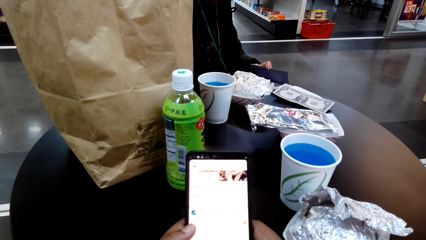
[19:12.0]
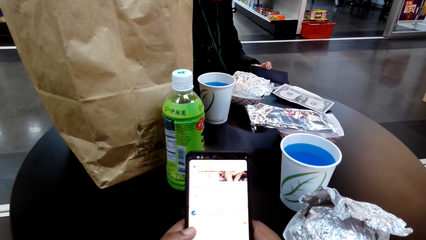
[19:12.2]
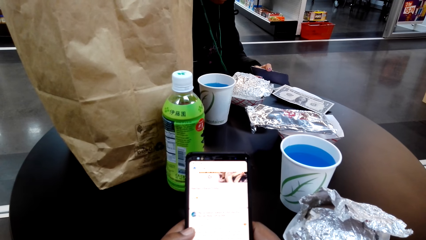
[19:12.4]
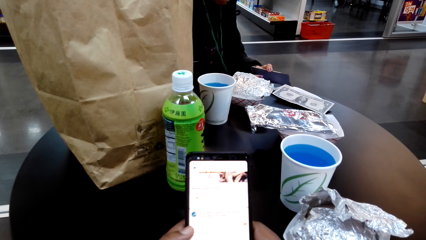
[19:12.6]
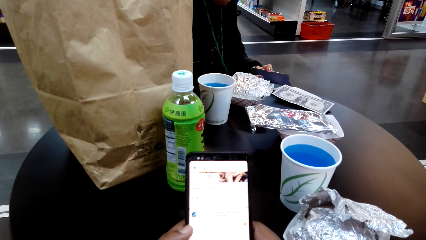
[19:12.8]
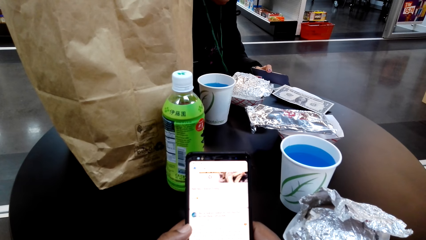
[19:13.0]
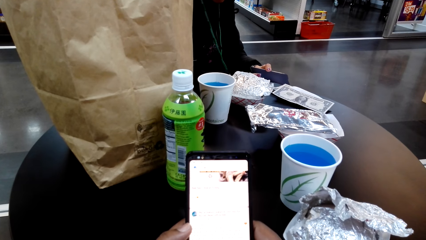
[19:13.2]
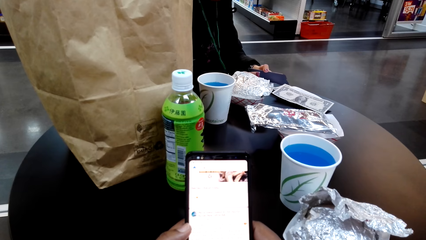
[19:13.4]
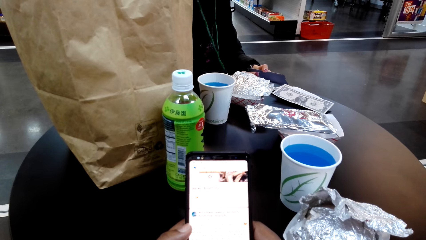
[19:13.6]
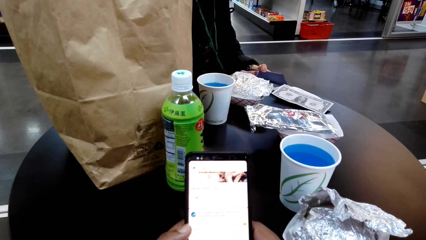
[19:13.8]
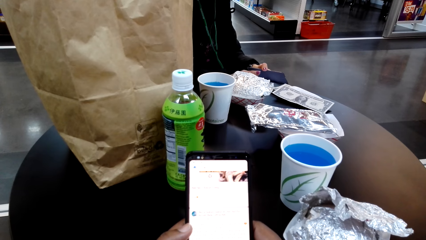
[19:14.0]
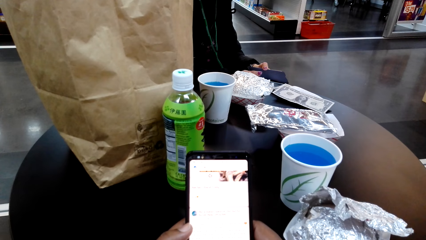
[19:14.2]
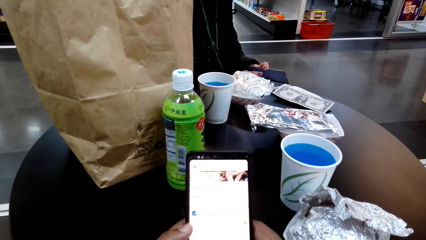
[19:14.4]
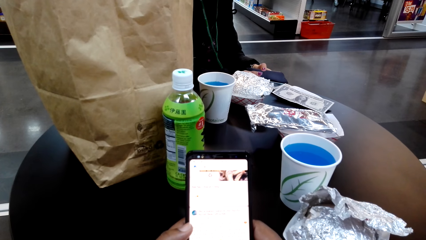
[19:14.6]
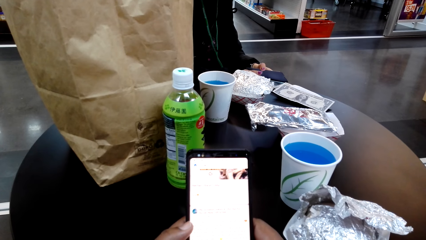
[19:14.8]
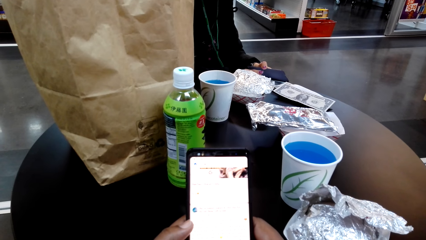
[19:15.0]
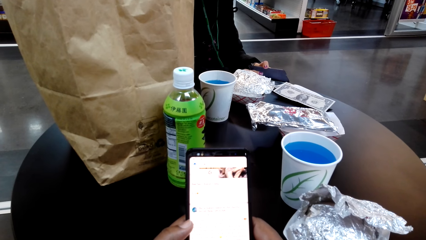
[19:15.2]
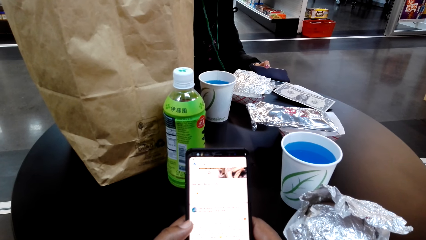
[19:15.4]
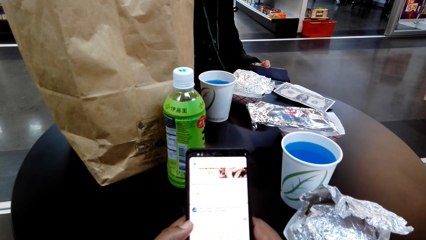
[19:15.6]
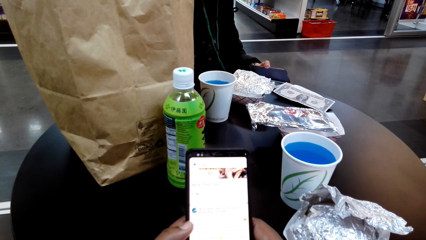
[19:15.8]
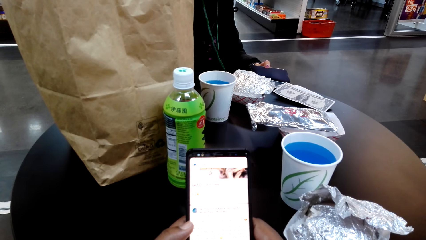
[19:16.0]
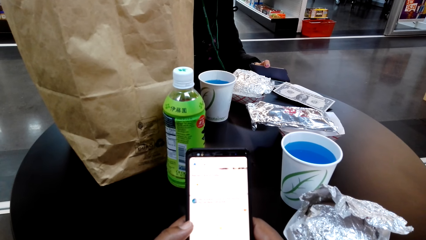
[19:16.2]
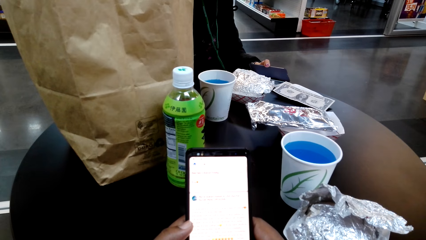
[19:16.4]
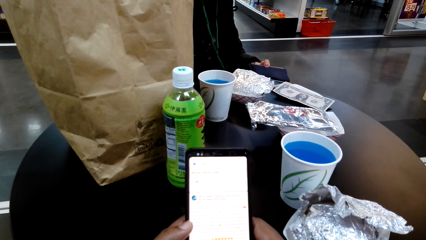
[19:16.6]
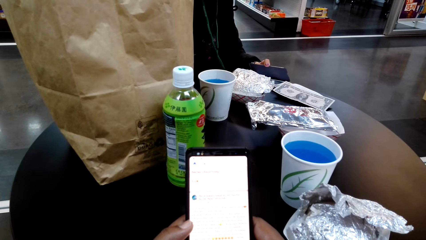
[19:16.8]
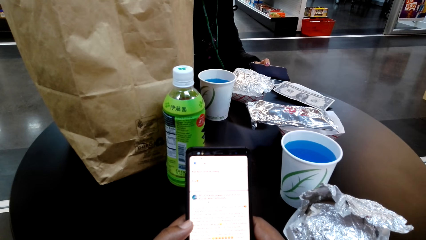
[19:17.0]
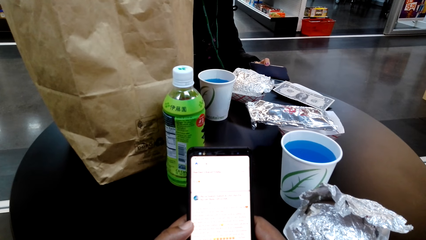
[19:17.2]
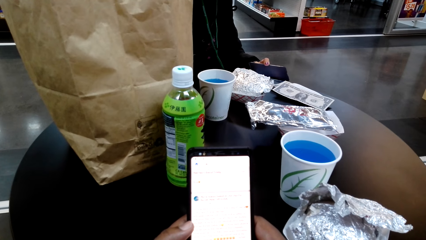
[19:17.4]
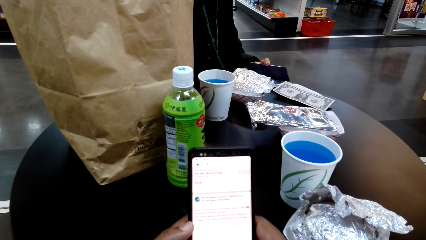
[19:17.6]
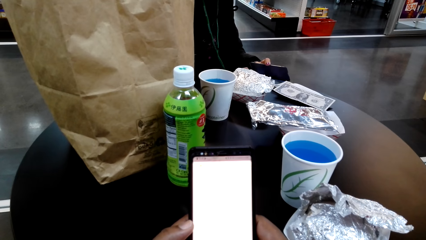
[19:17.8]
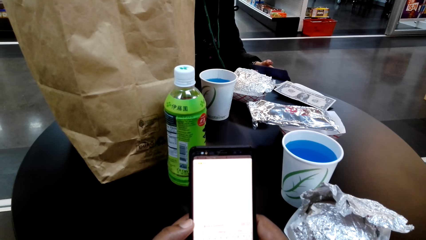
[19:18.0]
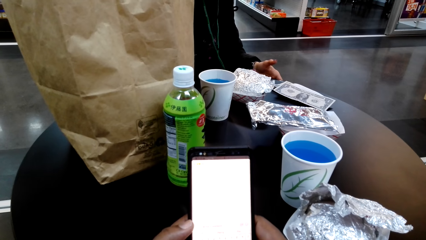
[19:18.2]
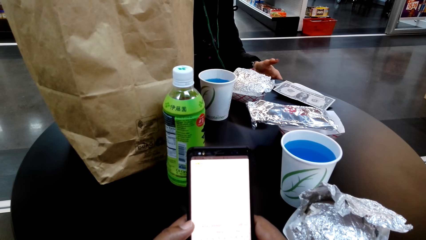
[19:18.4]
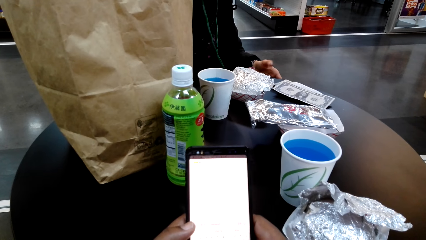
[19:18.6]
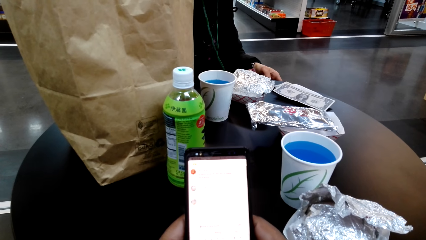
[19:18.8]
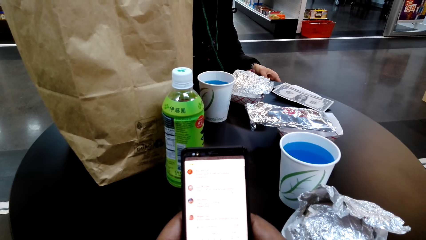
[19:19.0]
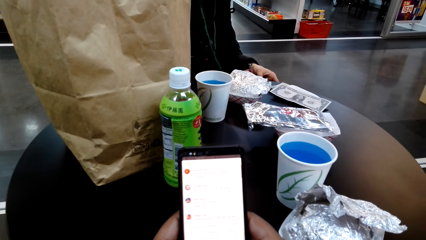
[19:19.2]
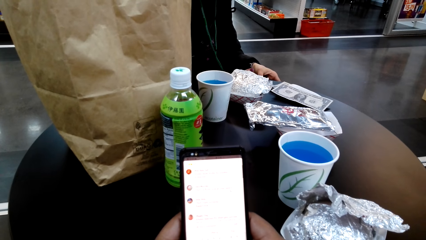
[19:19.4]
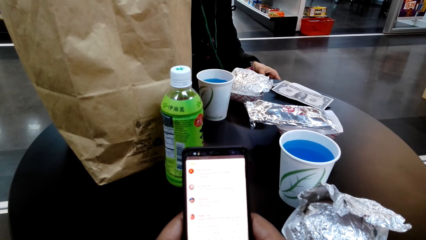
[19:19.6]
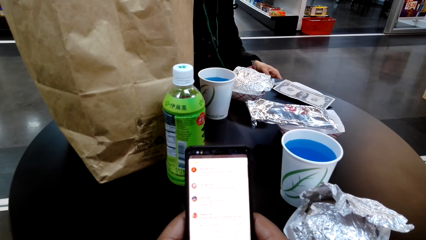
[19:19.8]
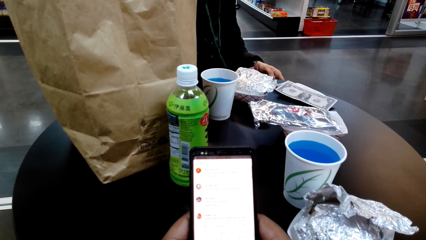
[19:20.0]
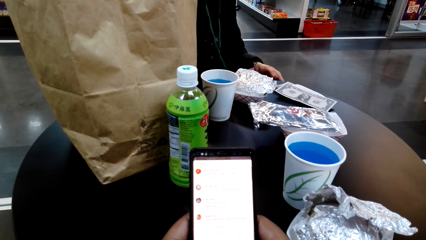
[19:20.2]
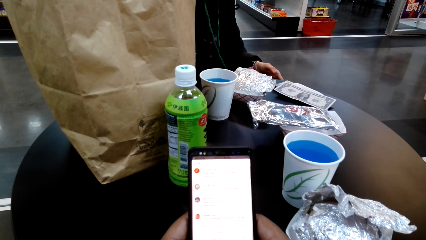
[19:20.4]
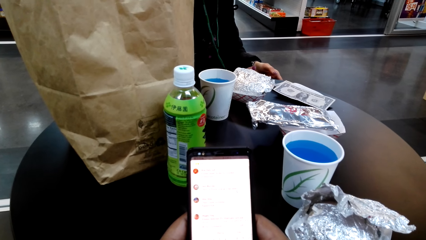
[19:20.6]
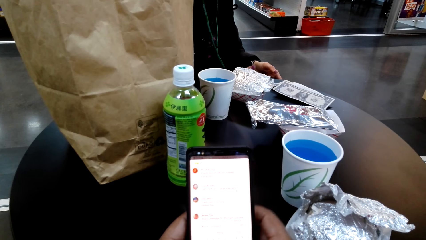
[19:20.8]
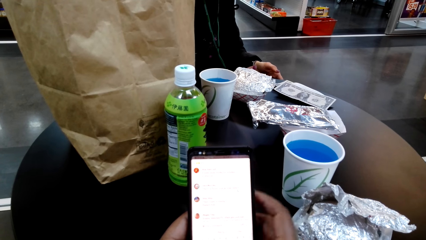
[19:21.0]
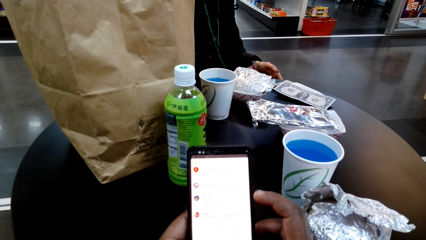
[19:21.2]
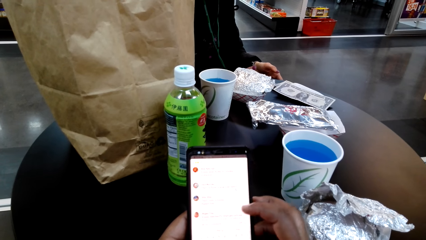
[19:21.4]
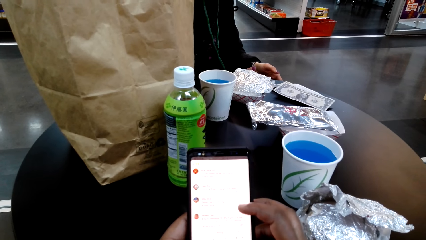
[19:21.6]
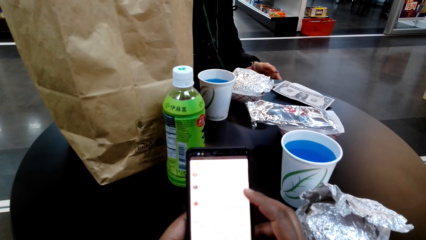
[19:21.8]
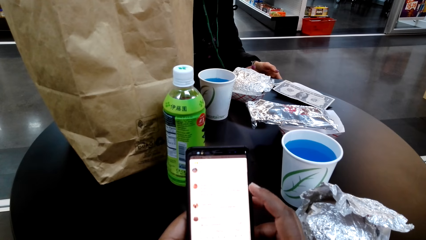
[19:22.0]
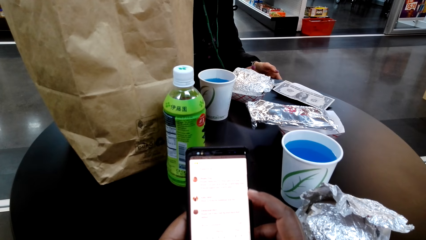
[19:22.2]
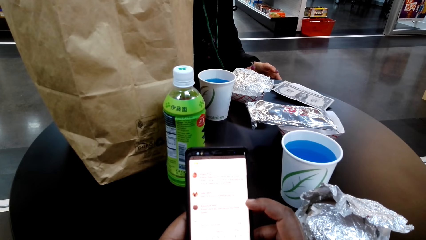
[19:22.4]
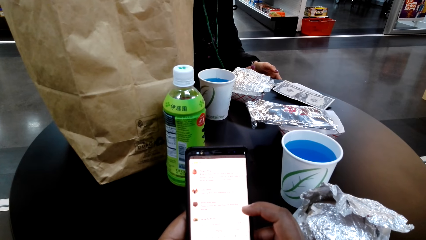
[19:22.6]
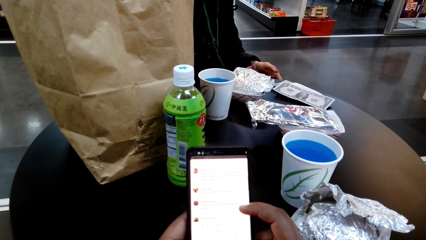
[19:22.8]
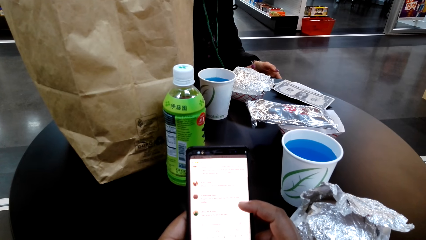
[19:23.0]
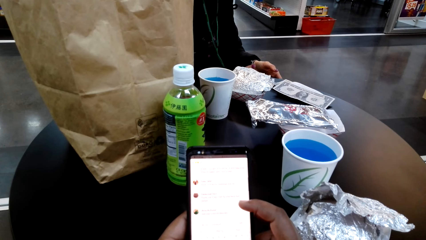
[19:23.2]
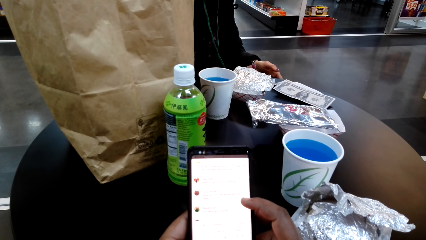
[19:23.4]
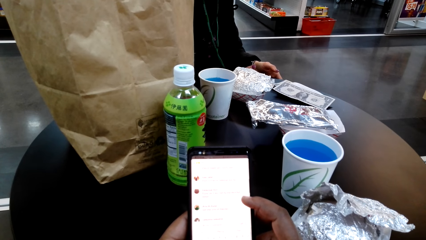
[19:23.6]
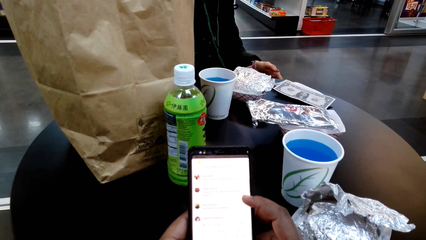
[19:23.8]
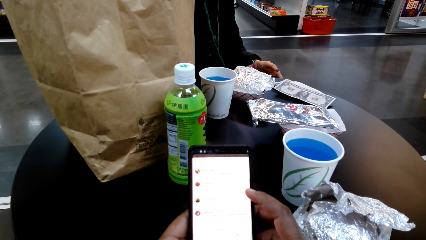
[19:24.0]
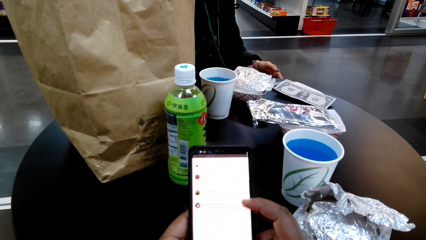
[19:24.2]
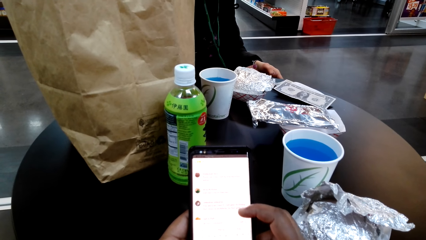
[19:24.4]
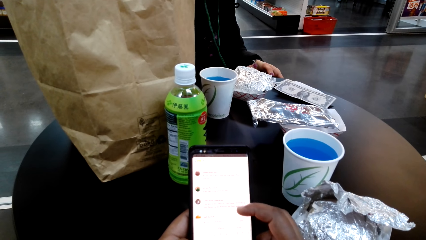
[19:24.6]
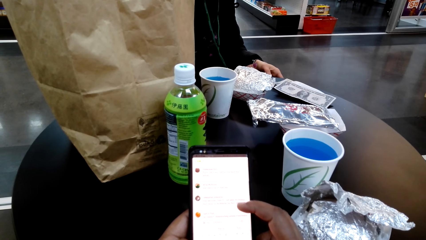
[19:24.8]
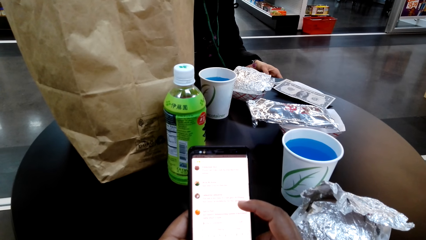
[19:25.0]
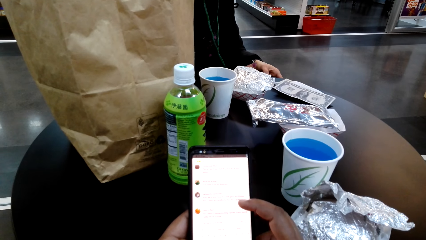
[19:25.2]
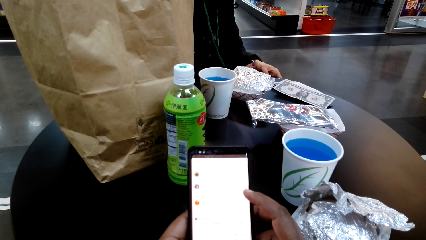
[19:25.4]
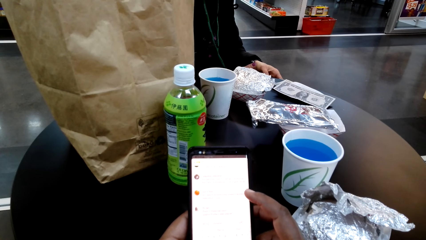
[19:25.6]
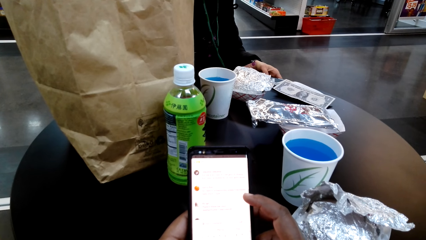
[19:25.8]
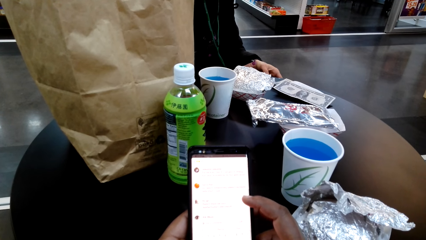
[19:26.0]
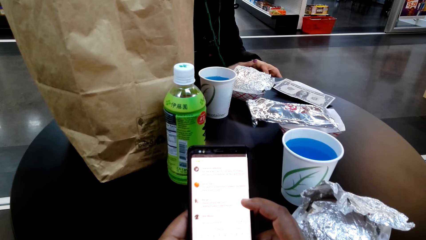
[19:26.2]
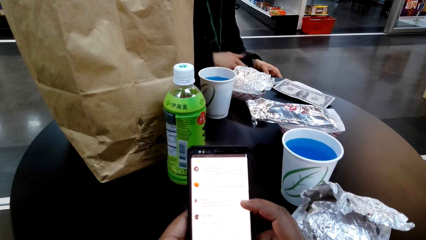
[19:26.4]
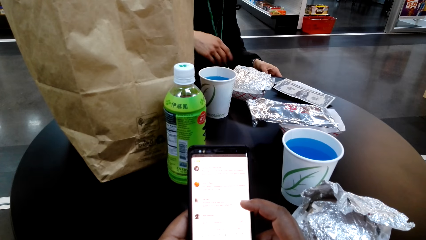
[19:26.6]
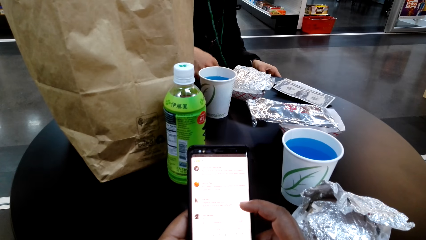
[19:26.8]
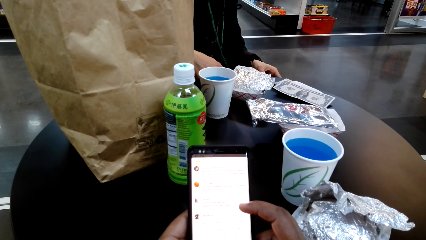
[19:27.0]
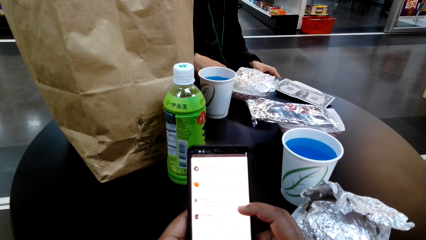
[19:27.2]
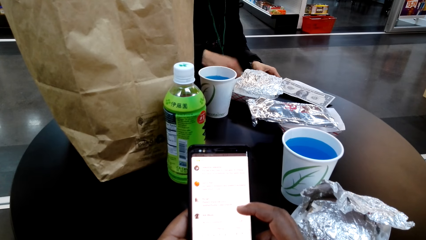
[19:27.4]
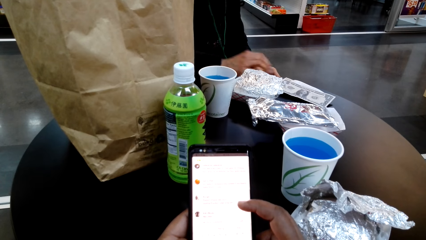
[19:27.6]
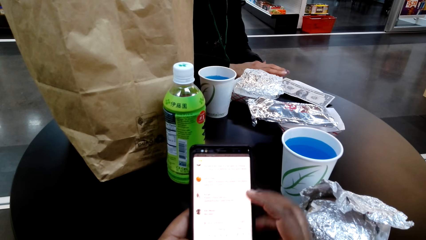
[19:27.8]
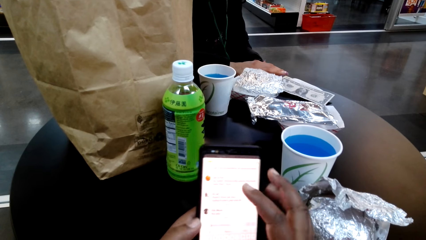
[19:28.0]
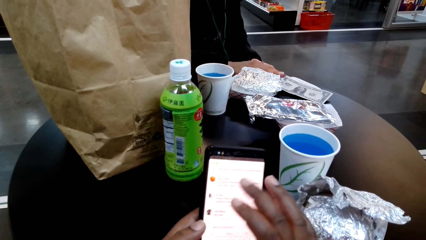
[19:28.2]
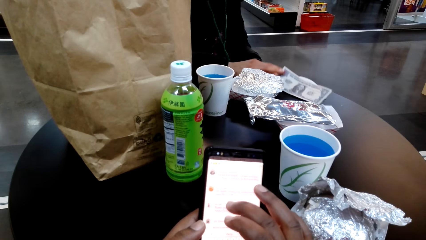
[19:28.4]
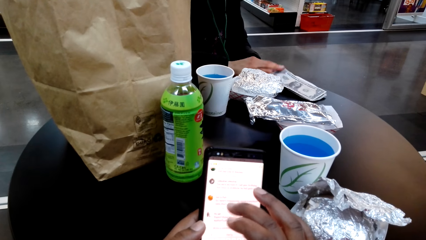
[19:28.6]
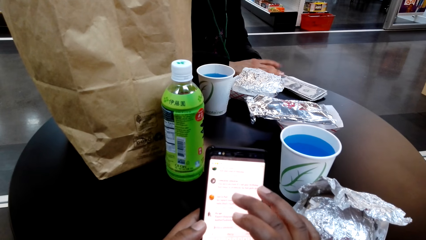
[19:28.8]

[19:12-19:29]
The camera wearer scrolls on the screen. They scroll on the cellphone.
